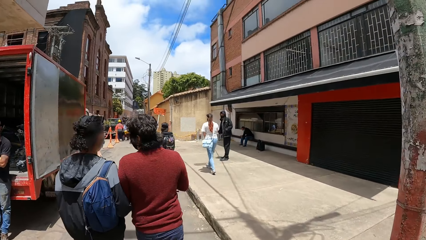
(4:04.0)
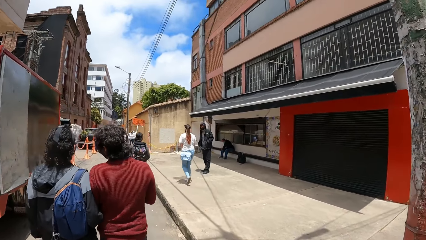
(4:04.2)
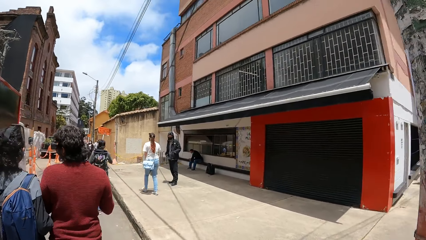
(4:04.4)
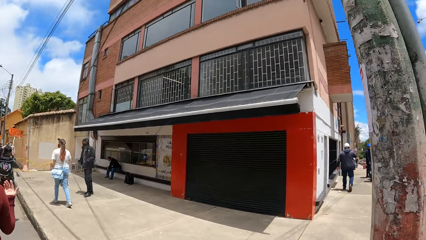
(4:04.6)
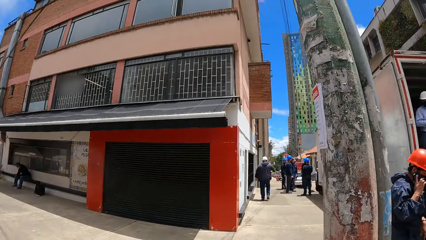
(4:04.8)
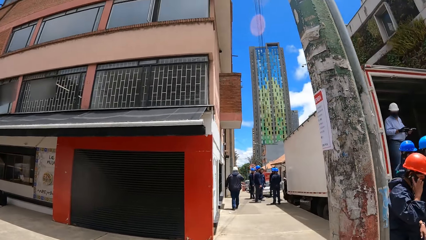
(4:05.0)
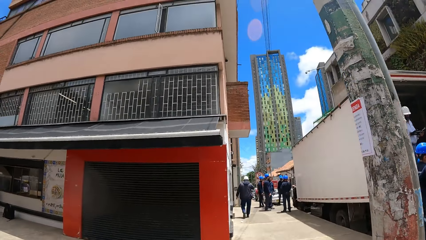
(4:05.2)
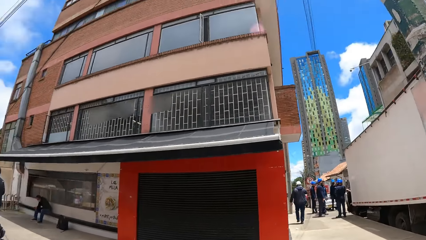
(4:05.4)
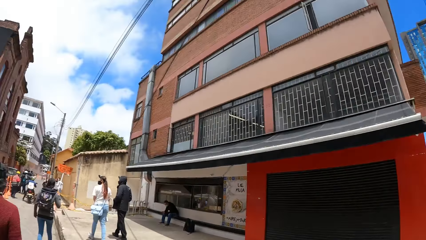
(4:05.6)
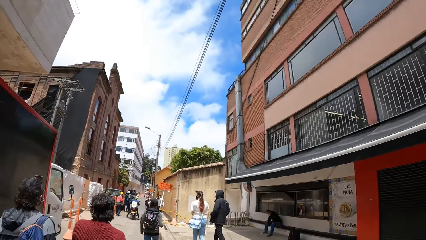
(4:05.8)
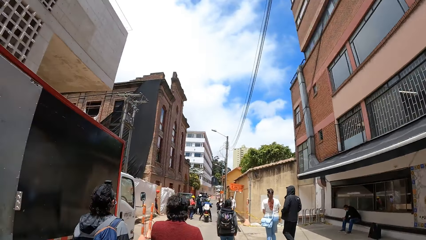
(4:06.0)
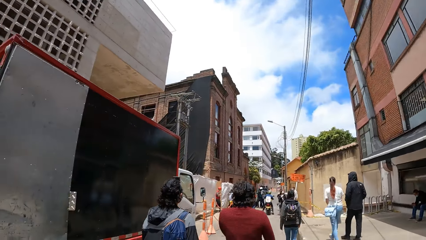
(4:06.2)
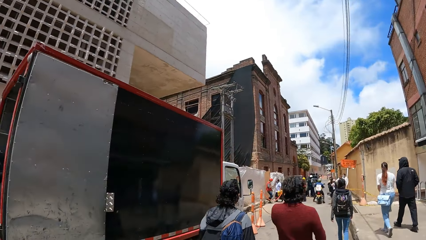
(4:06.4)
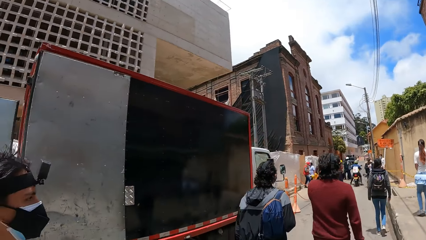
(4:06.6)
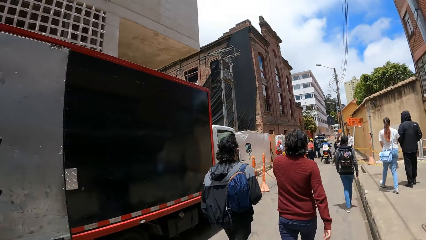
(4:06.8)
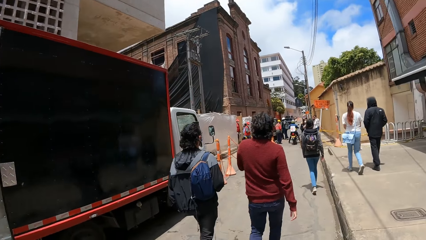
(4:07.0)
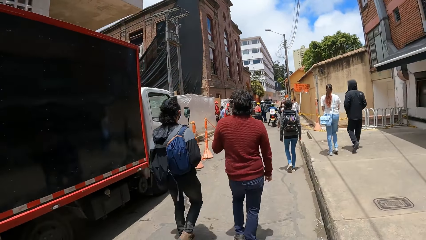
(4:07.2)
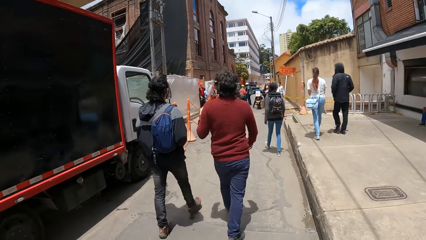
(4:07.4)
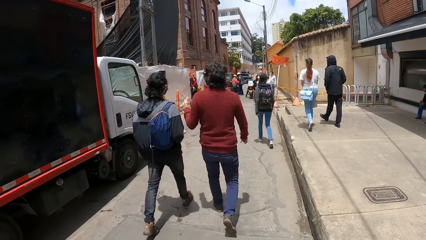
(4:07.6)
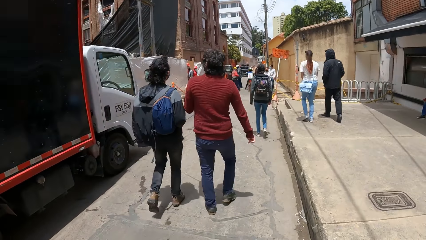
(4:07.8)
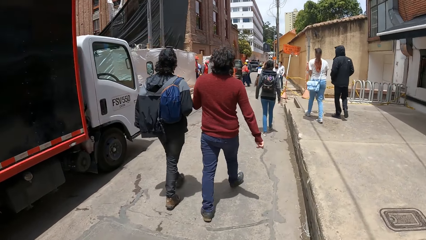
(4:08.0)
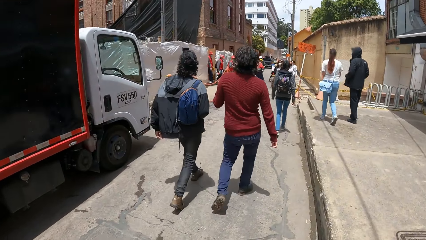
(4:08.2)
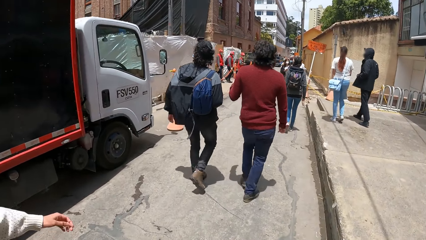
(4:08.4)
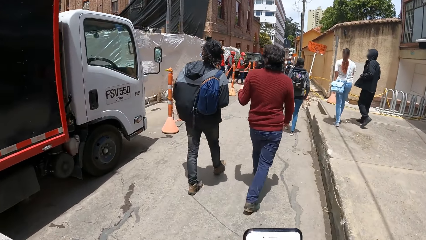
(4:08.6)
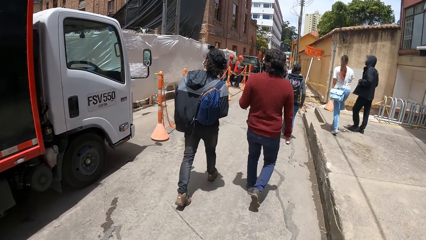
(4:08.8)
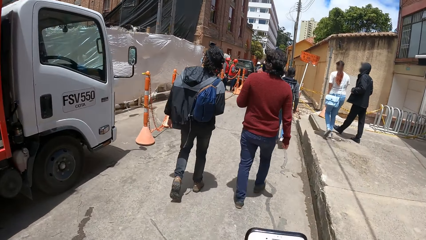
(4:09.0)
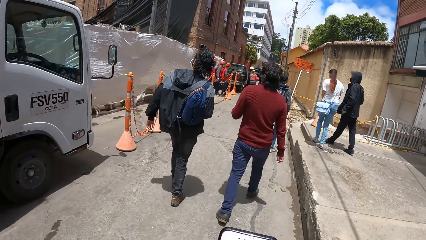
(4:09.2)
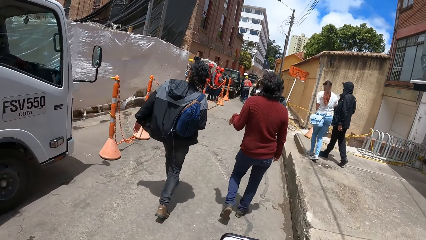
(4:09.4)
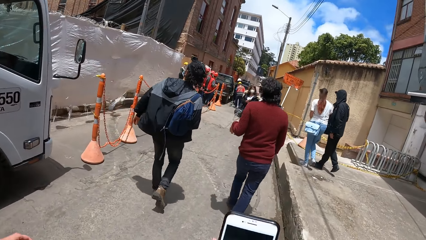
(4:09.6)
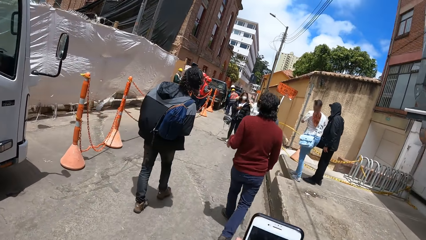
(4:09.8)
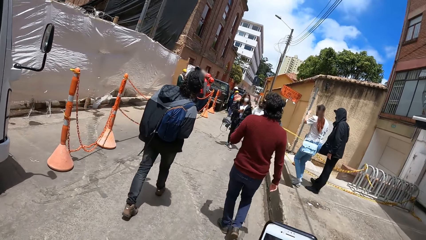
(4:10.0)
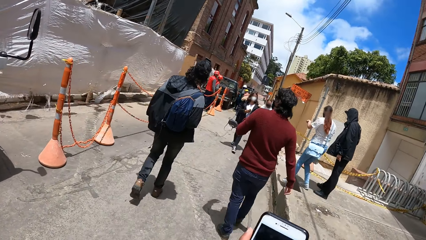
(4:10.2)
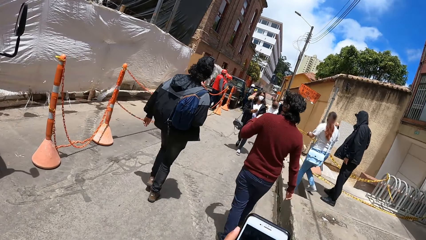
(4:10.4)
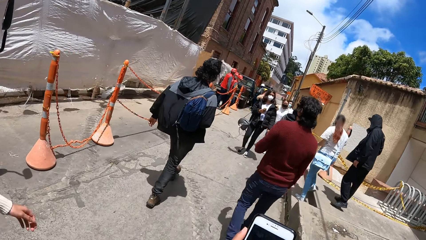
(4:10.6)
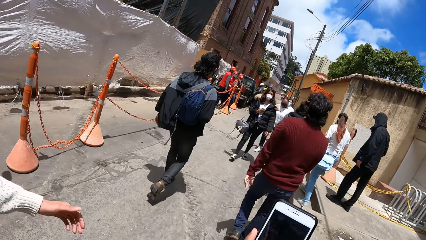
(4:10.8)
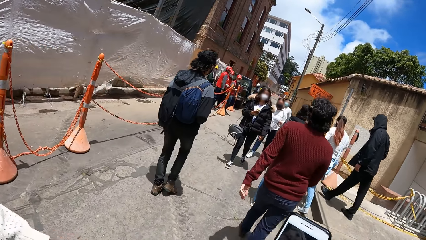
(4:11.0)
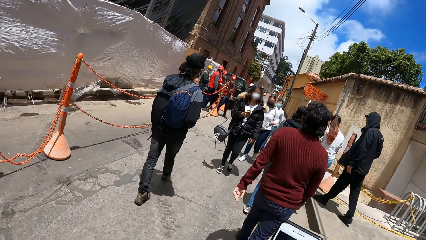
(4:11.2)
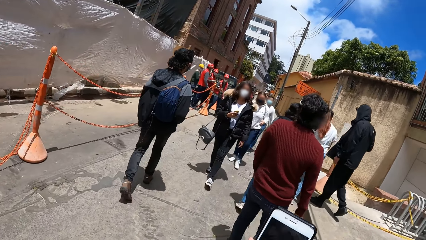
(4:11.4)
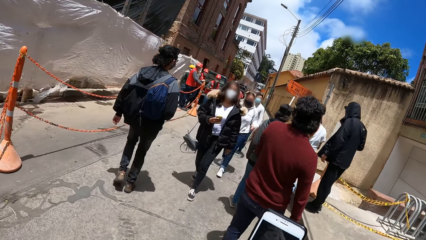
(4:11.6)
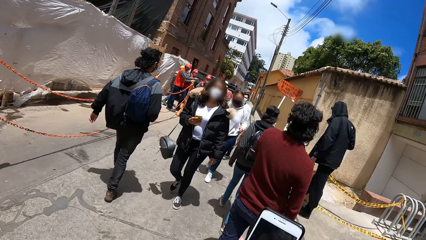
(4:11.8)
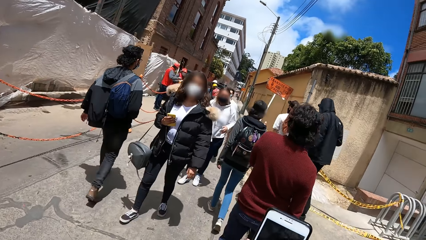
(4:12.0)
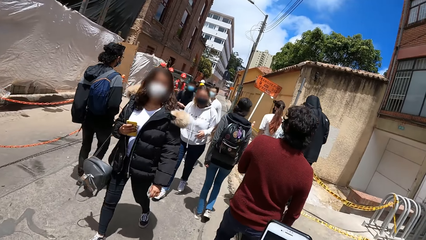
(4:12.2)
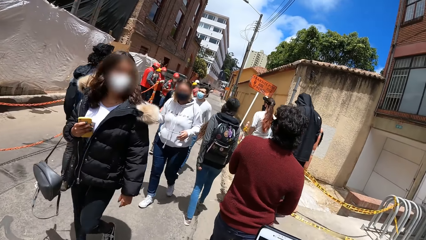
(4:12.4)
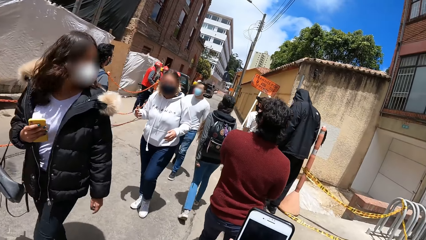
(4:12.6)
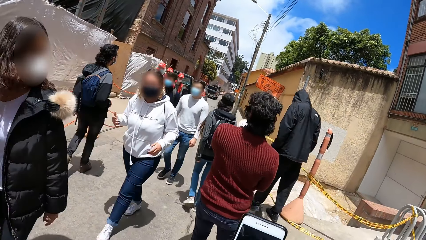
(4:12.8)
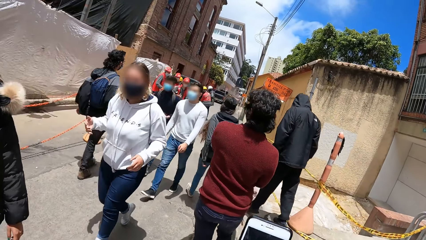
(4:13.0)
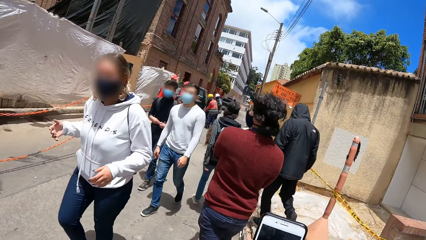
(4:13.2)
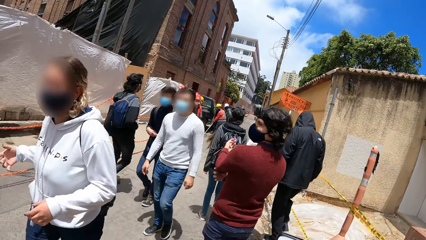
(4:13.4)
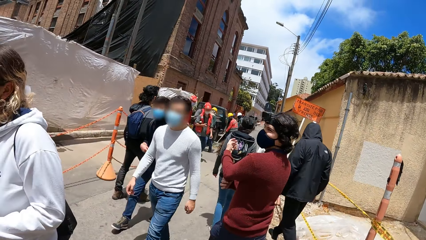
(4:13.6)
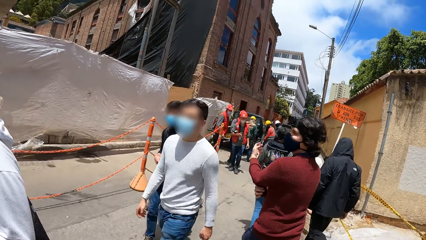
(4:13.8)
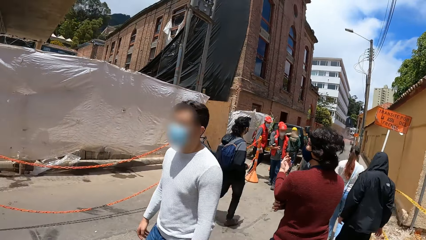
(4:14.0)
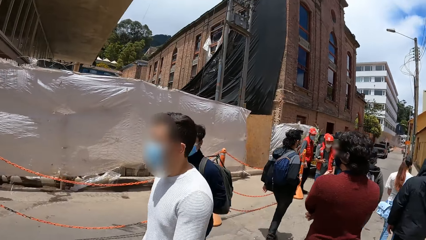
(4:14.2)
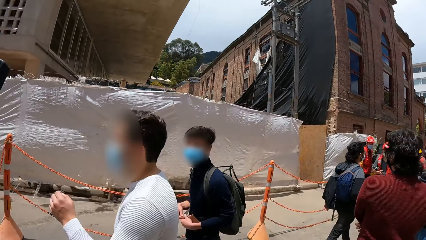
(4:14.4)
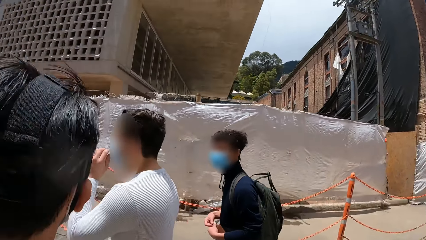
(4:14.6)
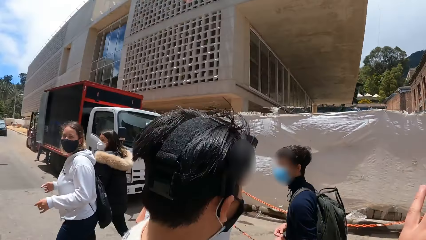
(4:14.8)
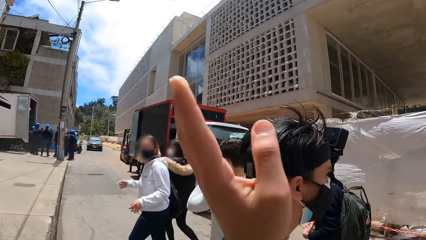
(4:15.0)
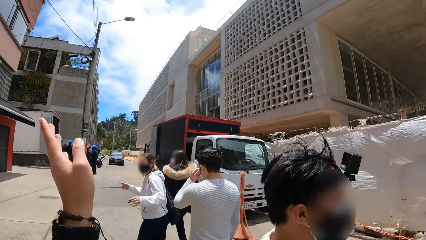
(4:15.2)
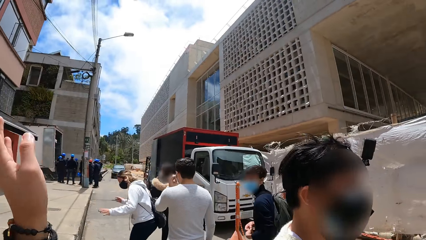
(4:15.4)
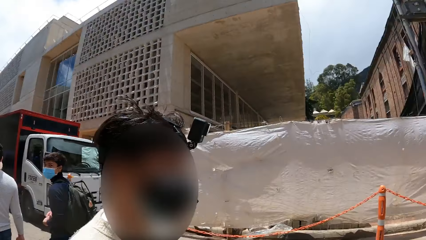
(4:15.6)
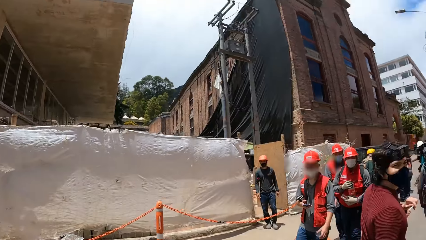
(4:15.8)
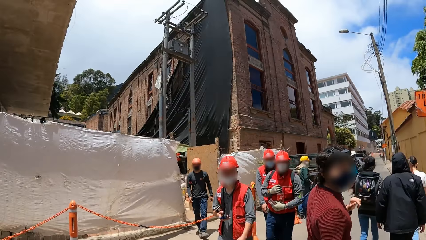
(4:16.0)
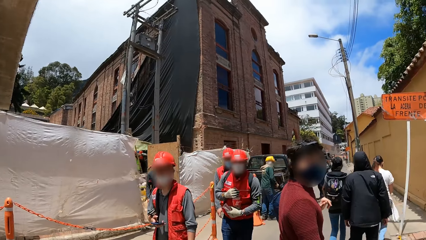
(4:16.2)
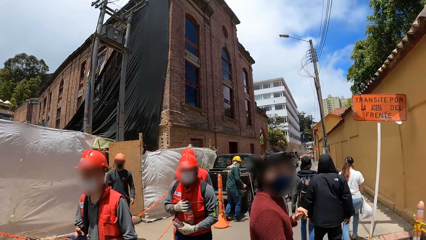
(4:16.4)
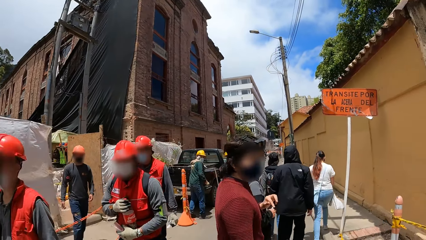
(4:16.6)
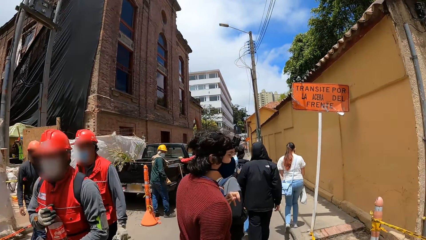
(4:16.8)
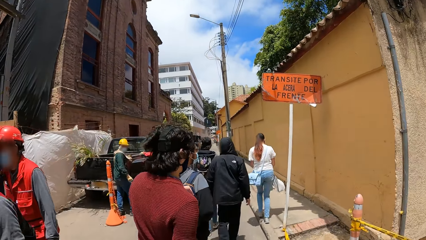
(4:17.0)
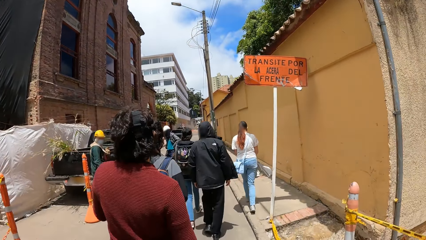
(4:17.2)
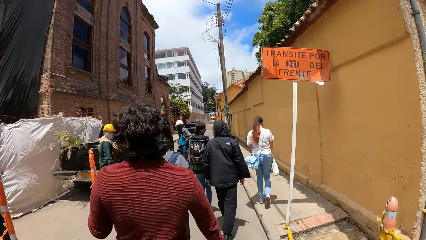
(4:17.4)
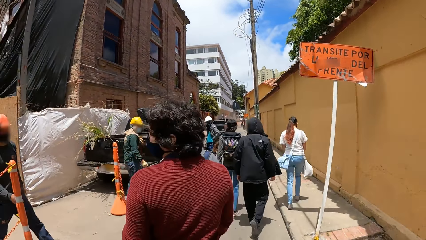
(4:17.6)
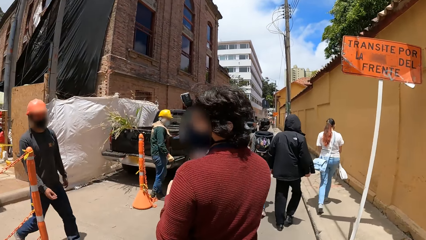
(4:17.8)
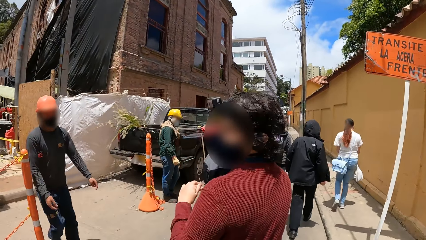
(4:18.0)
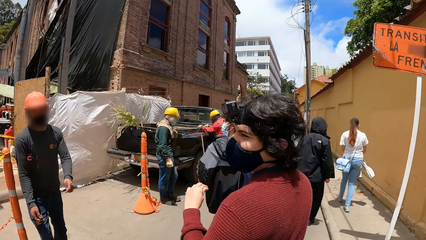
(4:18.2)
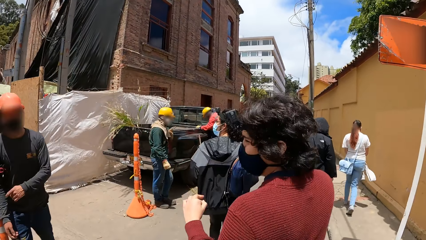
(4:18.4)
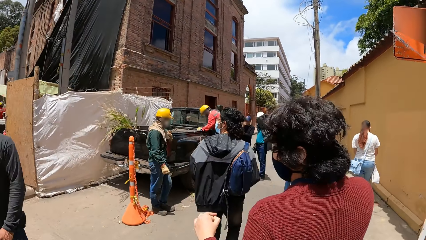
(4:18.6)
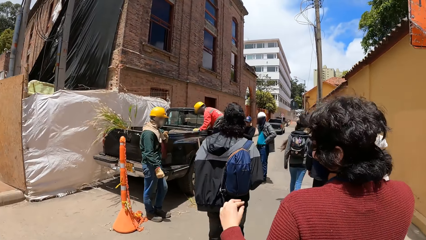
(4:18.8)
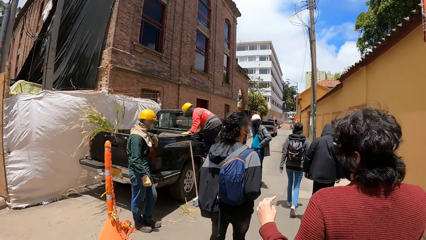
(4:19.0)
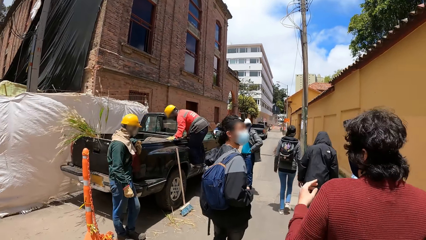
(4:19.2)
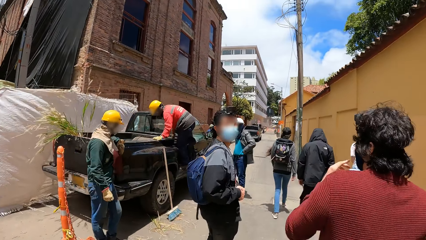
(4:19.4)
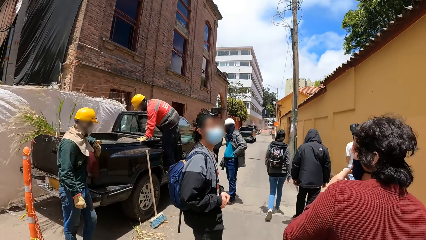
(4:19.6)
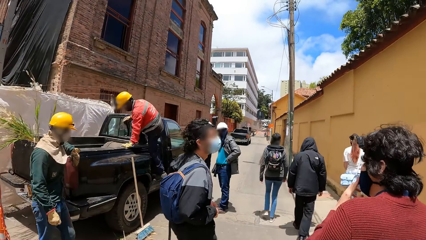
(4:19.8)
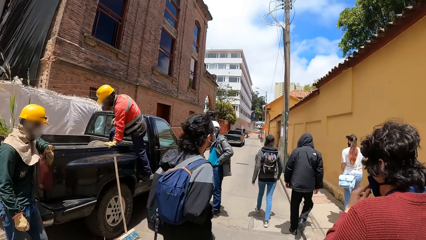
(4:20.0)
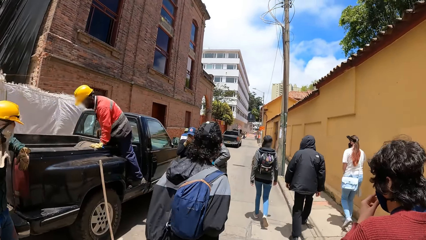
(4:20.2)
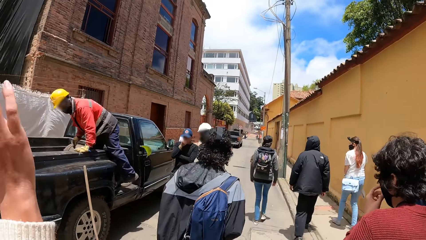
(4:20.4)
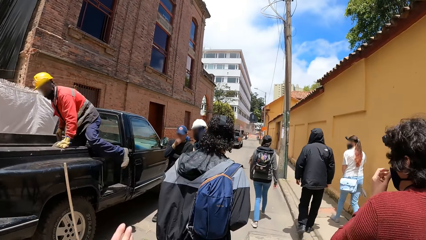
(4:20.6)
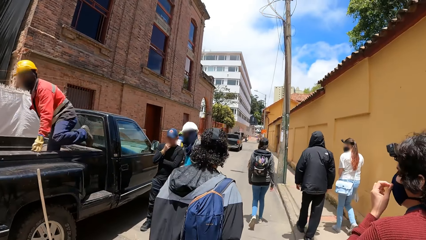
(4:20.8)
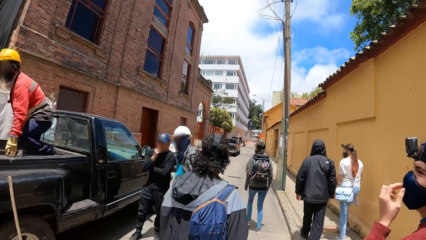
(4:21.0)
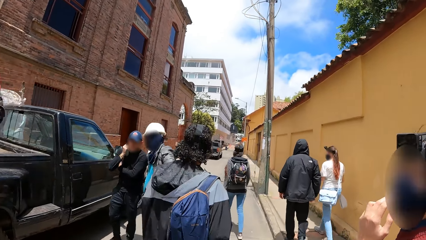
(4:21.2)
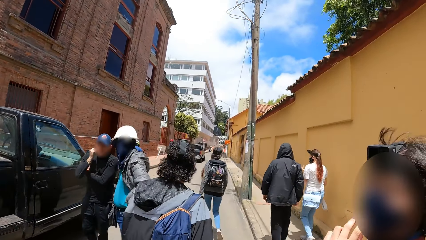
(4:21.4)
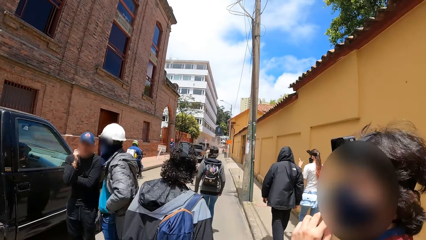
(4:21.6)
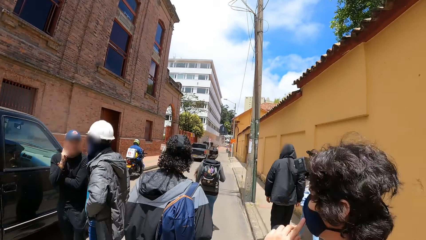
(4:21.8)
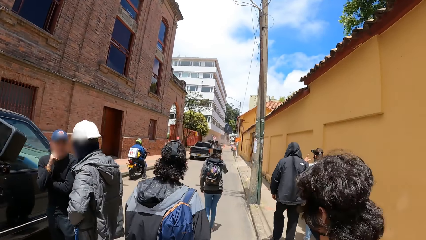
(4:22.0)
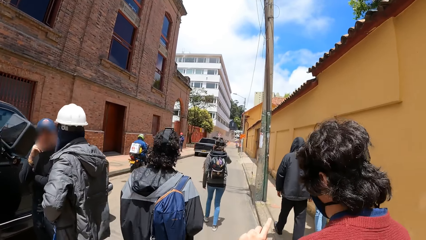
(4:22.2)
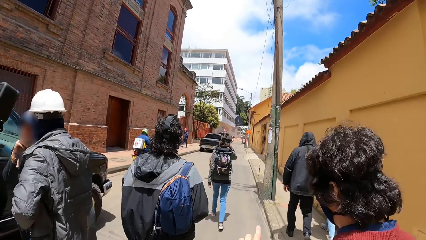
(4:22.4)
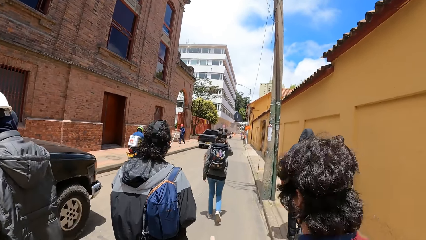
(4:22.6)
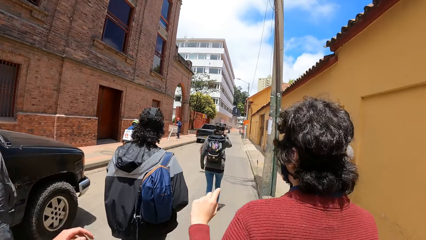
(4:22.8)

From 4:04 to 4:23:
A man walks along another man. The camera wearer interacts with a woman. They move the left hand. A third man interacts with the camera wearer and a fourth man. The first man walks around and turns around. The second man turns around.
